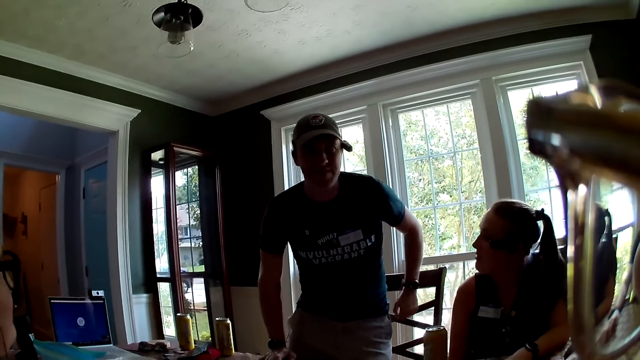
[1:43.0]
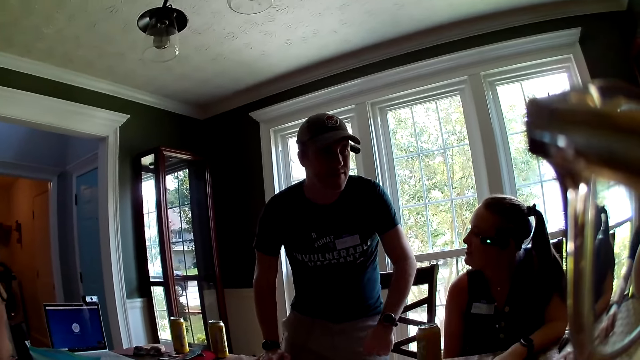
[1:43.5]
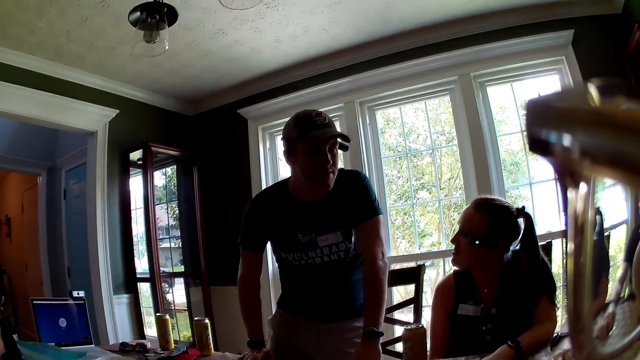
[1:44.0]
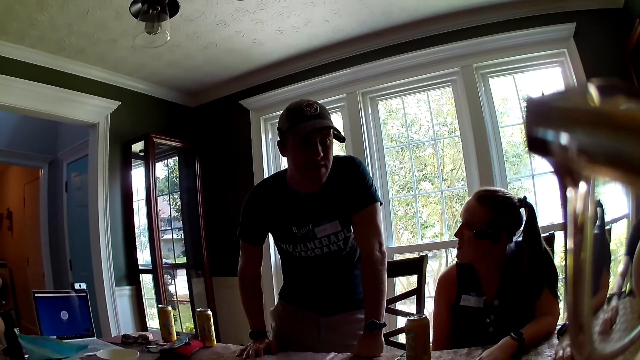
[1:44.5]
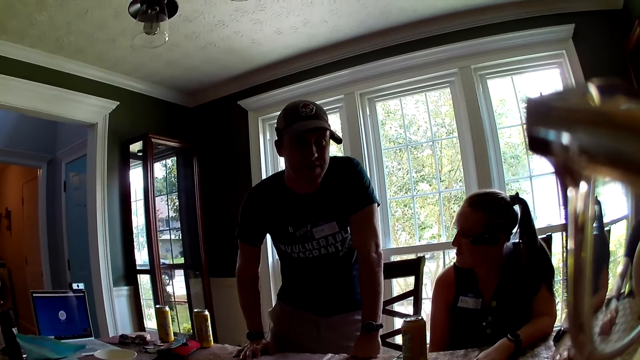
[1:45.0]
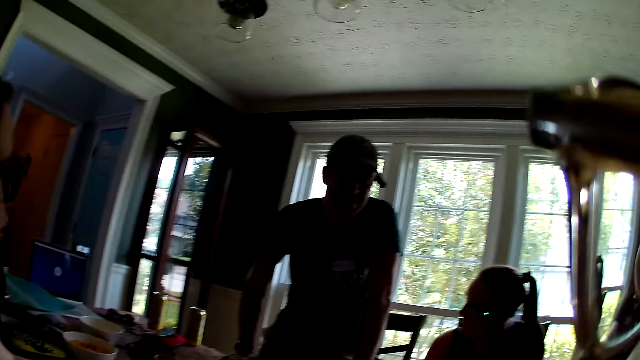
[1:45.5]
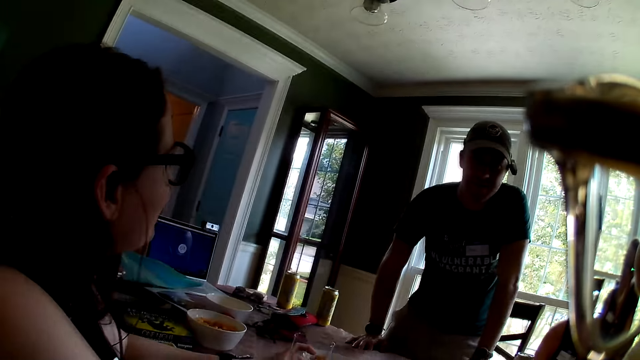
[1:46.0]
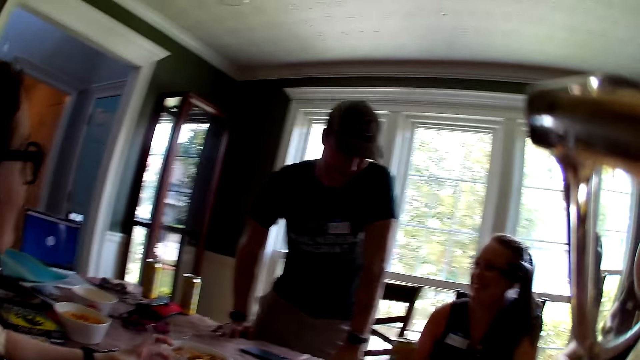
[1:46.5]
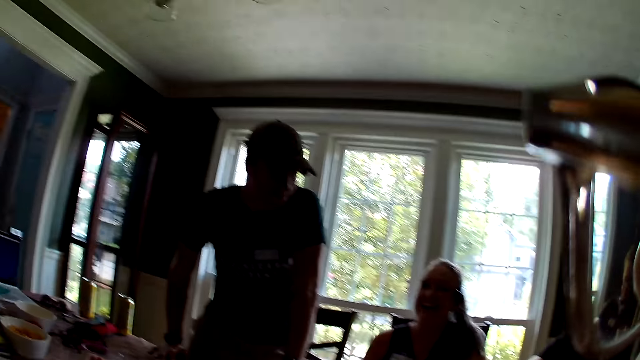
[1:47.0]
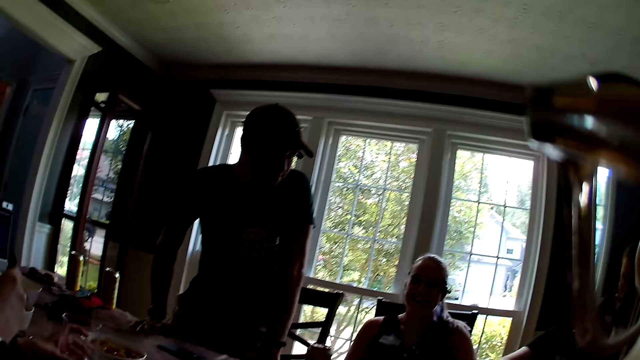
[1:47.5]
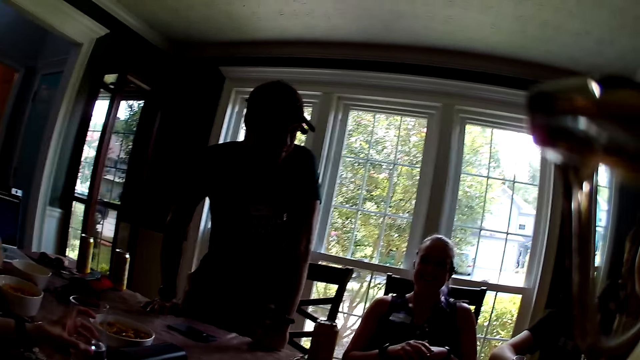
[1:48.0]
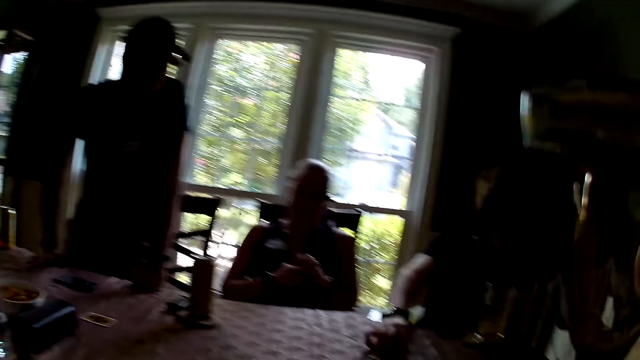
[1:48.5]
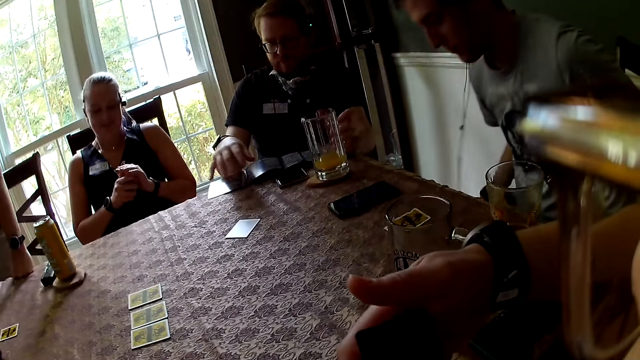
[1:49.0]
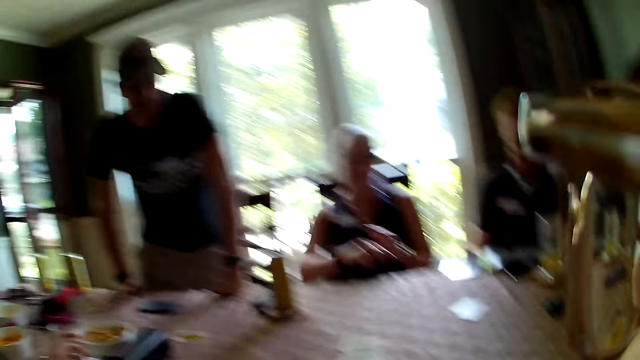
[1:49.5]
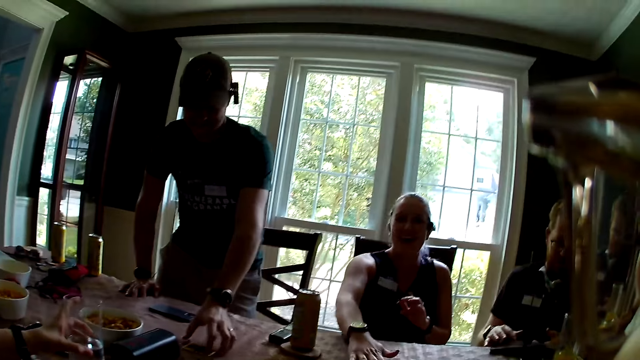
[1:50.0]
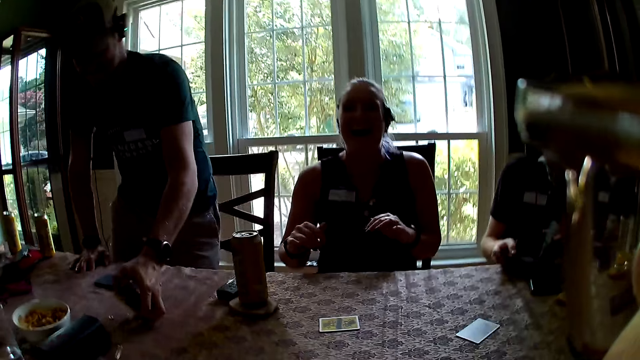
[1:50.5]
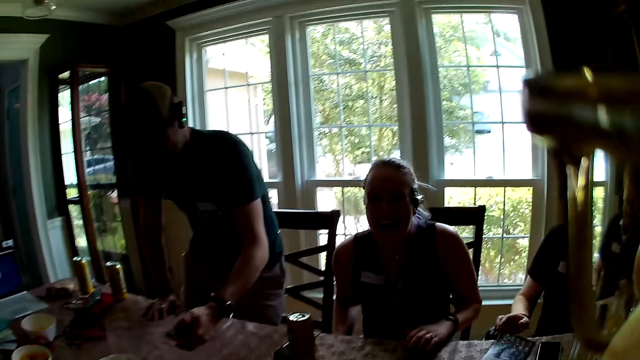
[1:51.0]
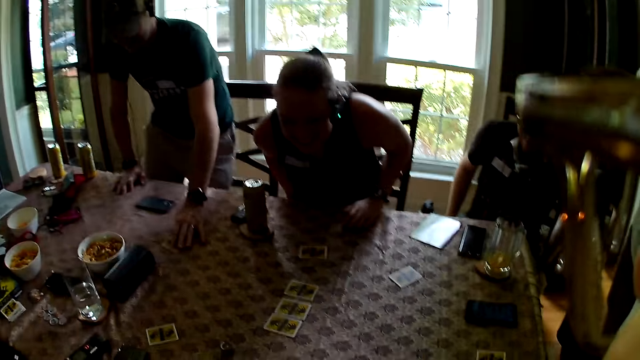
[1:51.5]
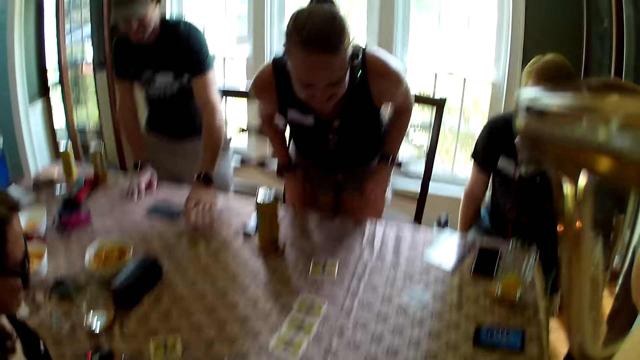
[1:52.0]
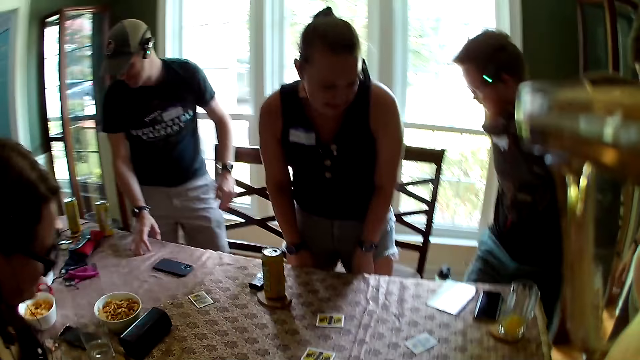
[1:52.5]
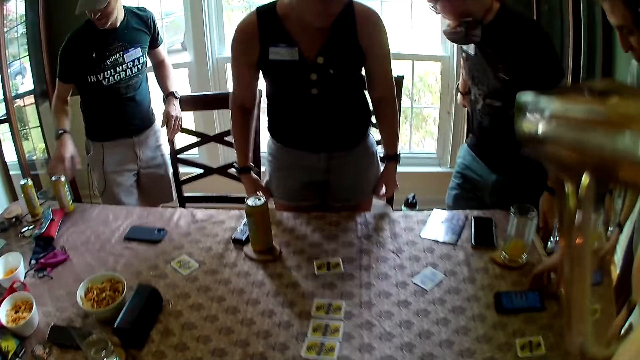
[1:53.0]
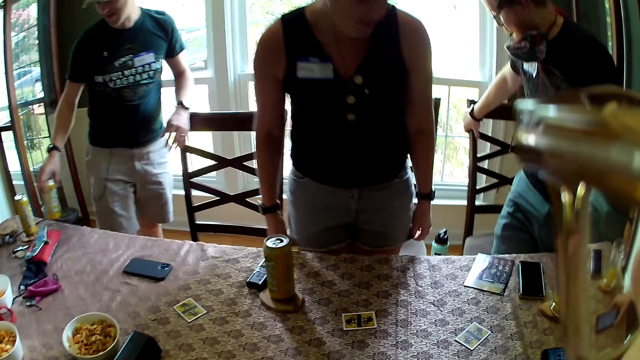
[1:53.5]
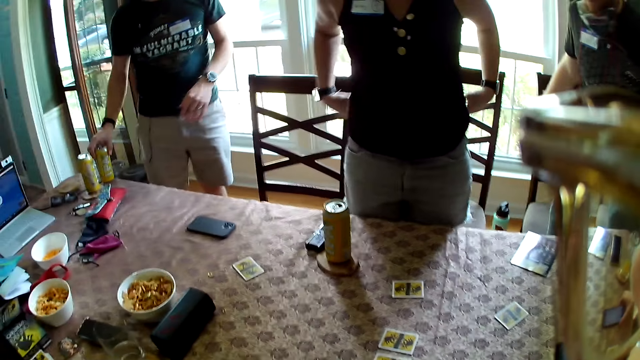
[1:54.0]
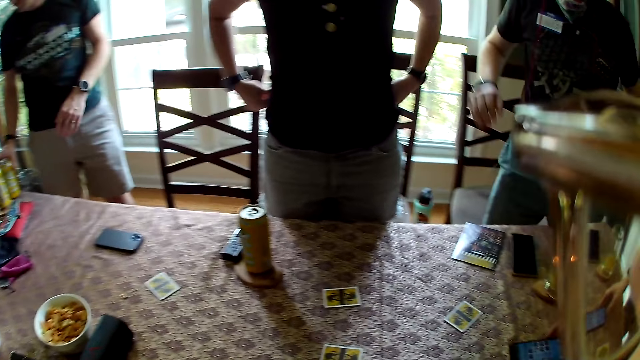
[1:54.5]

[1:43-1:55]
The camera wearer looks around. The second man picks up the card from the table with his right hand and drops the card on the table with his right hand. The third man stands up from his chair. The first man stands up from his chair. The first woman stands up from her chair. The other woman stands up from her chair. The second man moves a can drink on the table with his right hand.

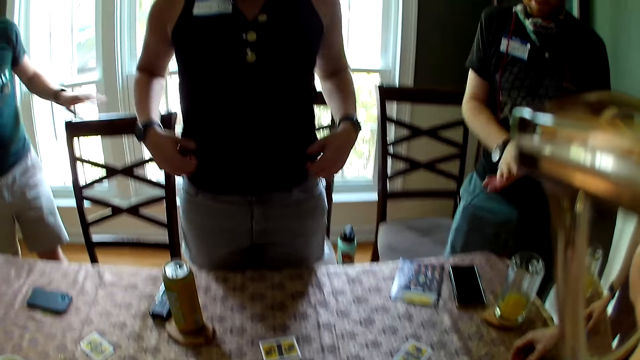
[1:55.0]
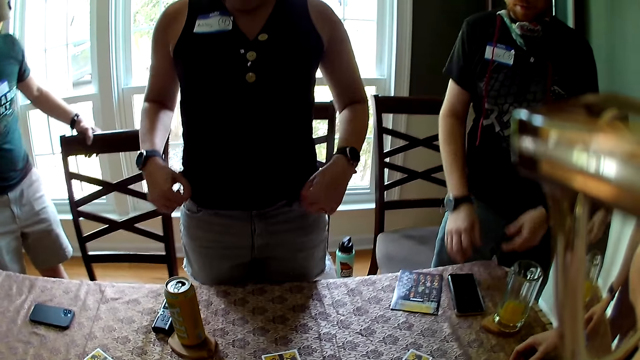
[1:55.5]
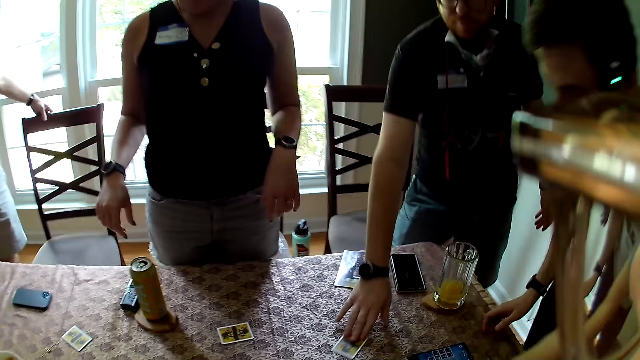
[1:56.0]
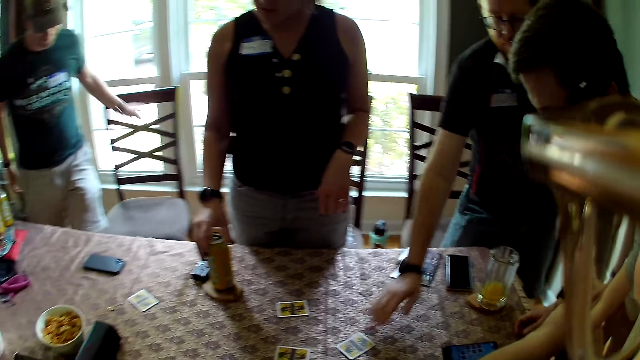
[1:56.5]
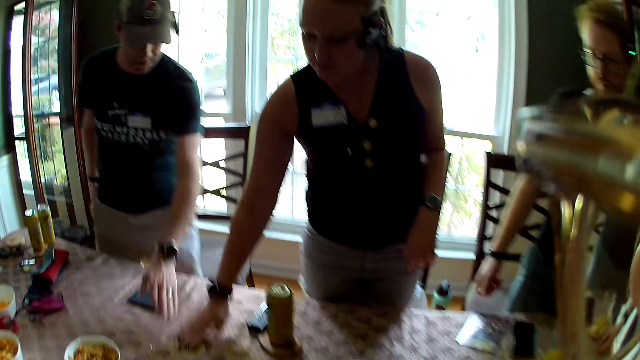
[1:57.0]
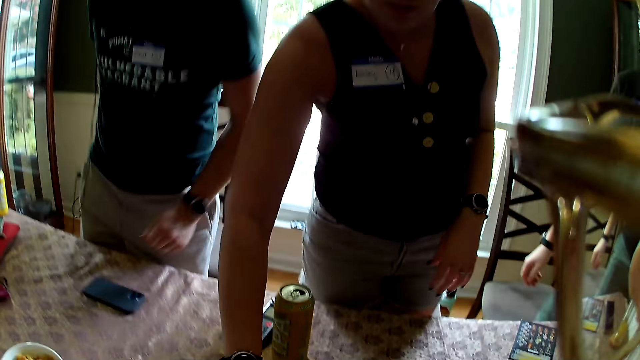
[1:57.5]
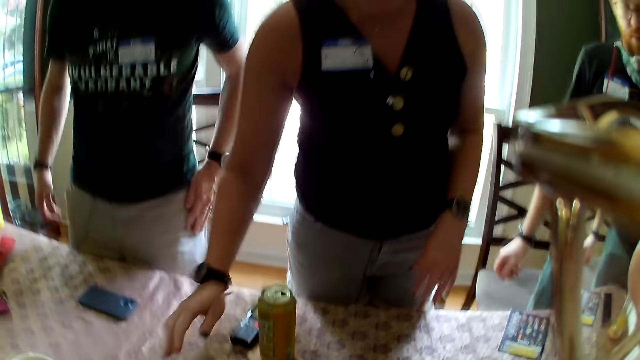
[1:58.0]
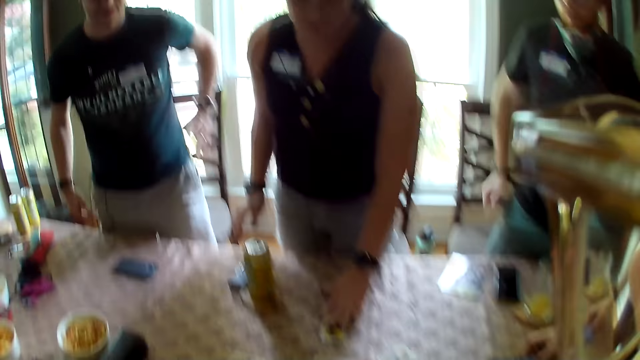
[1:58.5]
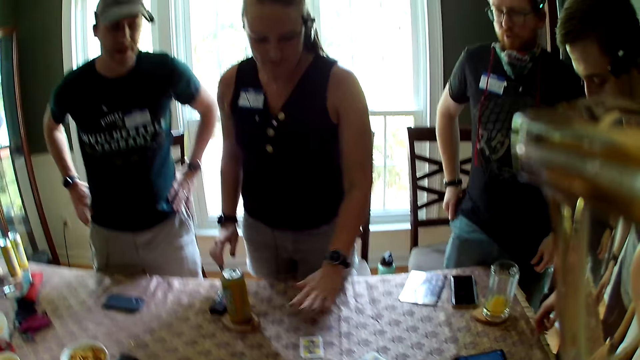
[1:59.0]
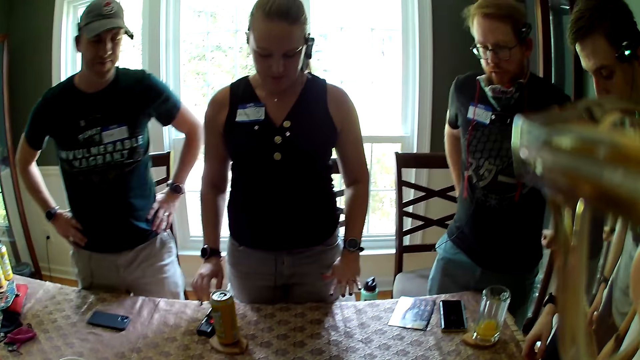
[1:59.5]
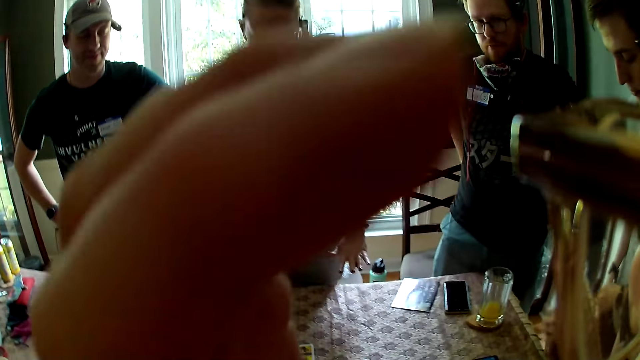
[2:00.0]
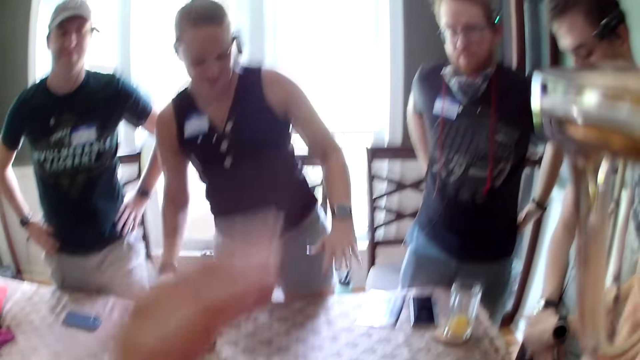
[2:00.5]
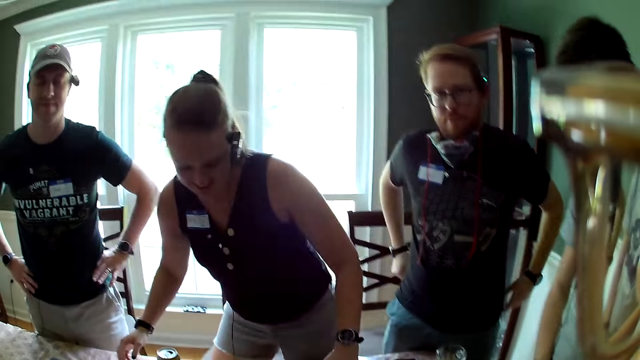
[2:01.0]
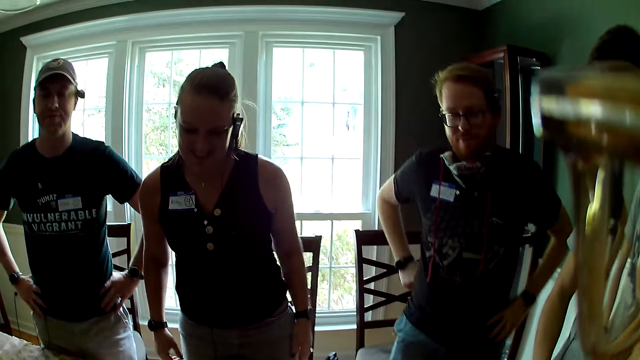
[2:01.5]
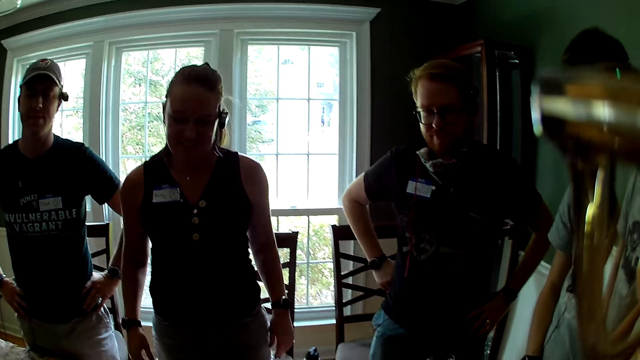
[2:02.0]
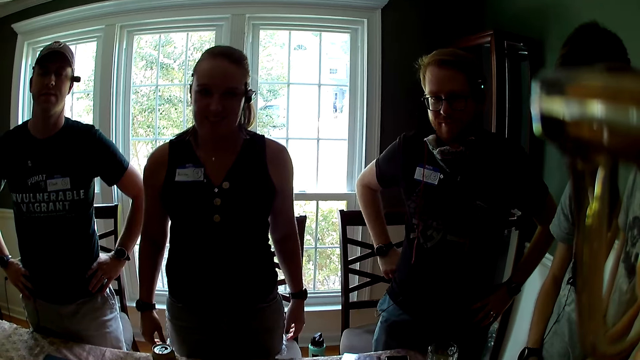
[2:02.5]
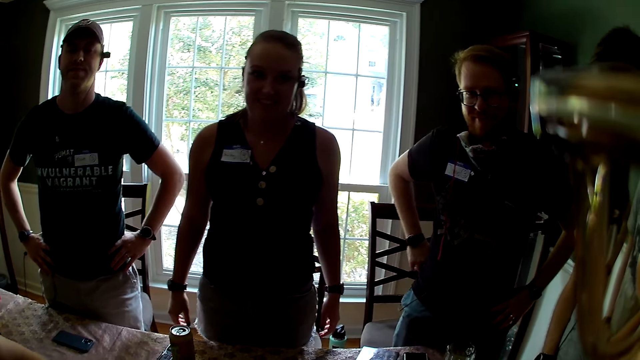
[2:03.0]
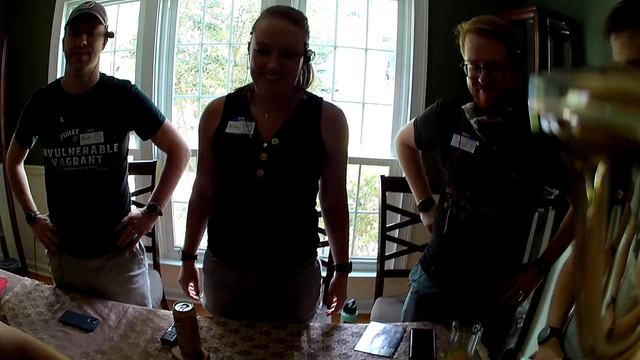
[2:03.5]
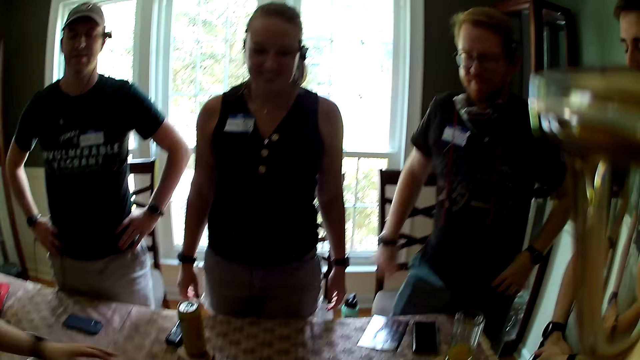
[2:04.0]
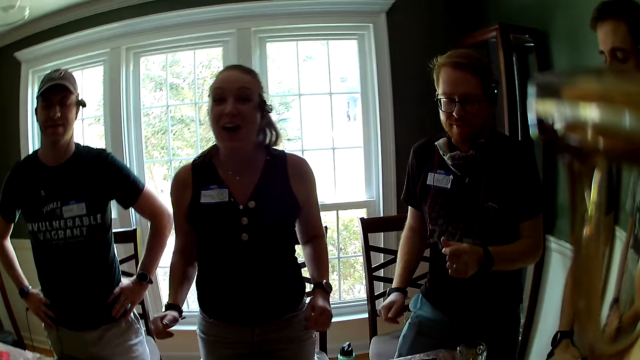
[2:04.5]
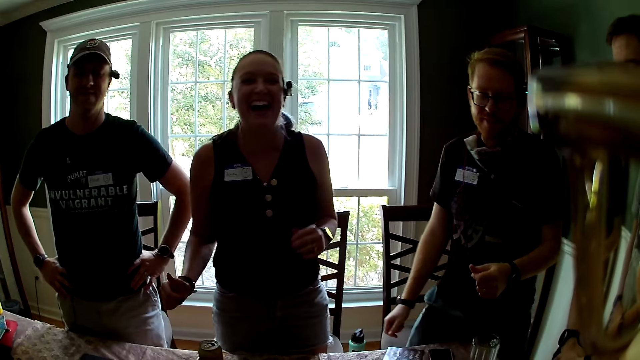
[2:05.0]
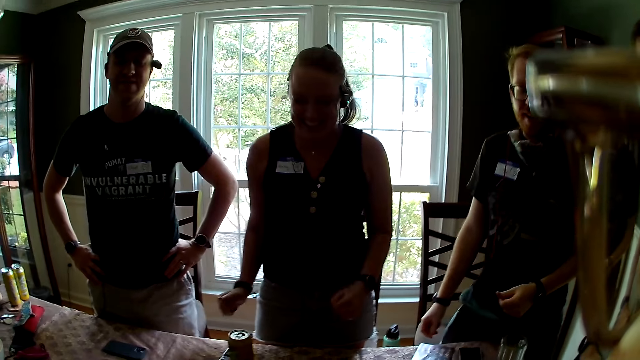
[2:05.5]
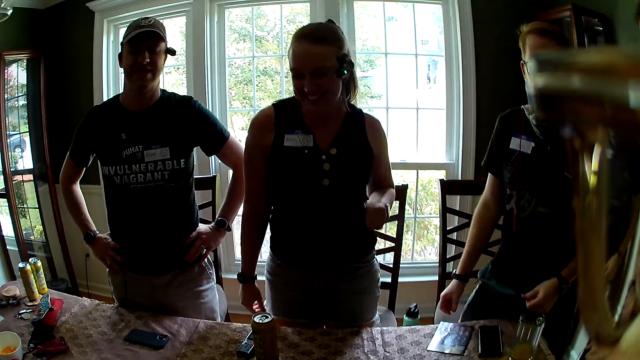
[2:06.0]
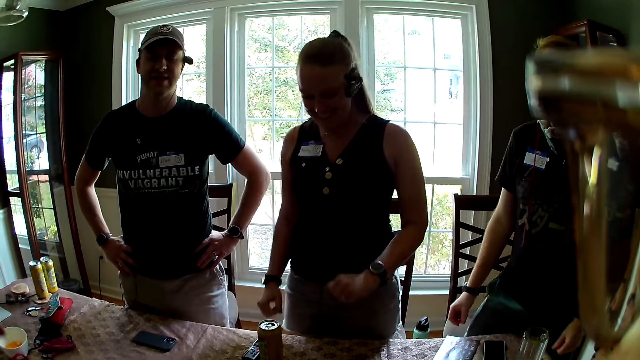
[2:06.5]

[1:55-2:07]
The first man moves a card forward on the table with his right hand. The other woman holds the can drink with her right hand, moves a card forward on the table with her right hand and touches a card on the table with her left hand. The camera wearer raises a hand up. They listen to a recording with the group of people. The other woman dances to the sound. The first man dances to the sound.
